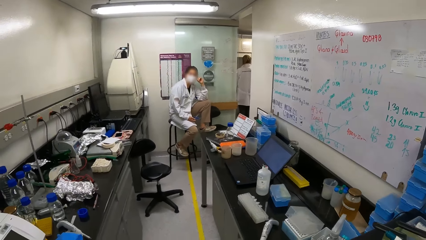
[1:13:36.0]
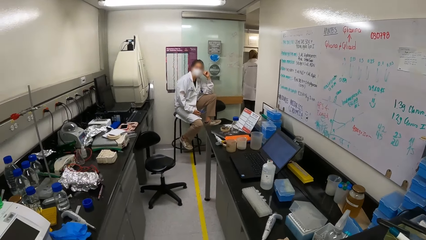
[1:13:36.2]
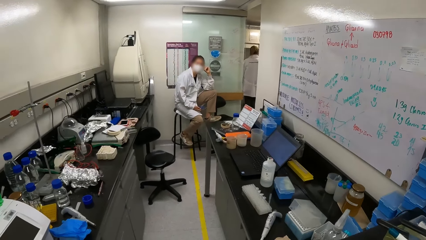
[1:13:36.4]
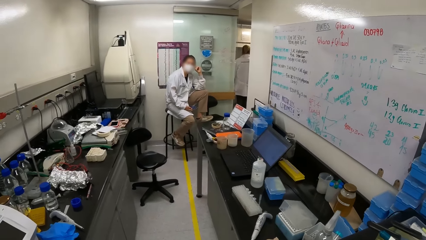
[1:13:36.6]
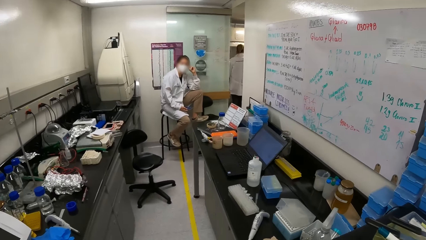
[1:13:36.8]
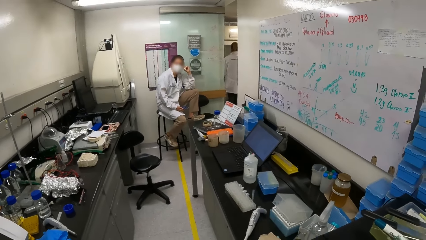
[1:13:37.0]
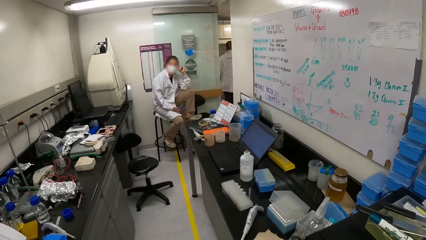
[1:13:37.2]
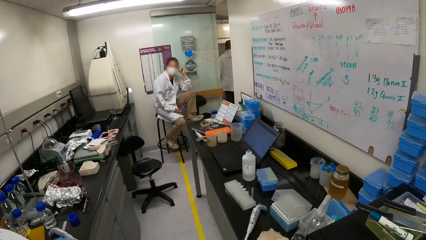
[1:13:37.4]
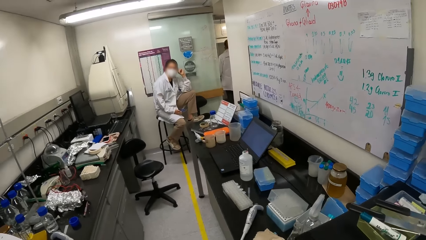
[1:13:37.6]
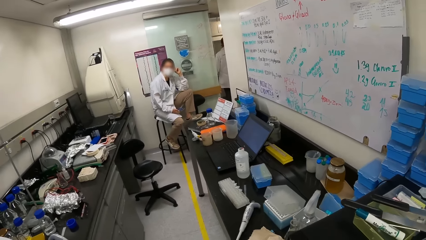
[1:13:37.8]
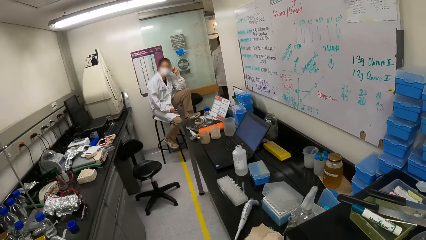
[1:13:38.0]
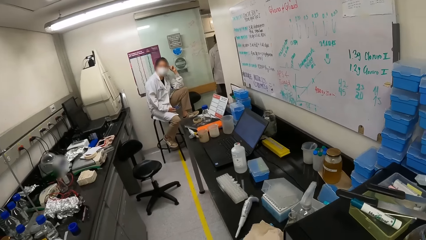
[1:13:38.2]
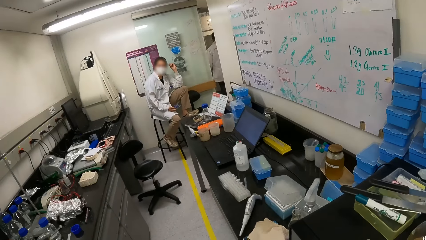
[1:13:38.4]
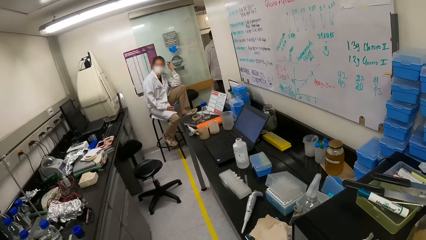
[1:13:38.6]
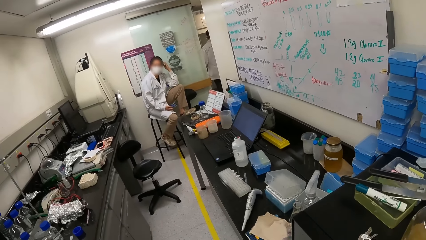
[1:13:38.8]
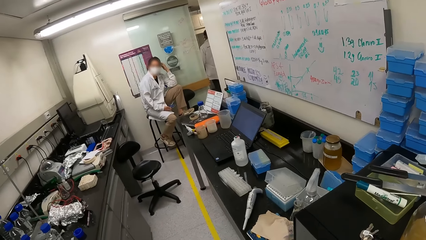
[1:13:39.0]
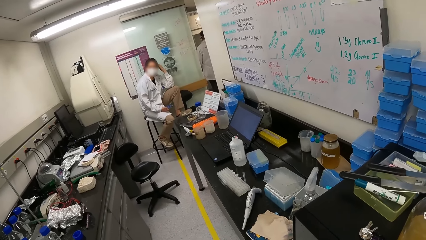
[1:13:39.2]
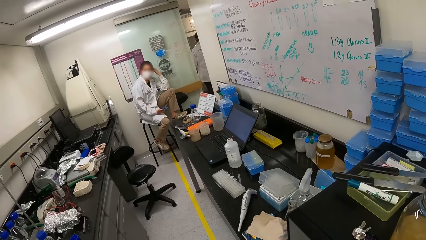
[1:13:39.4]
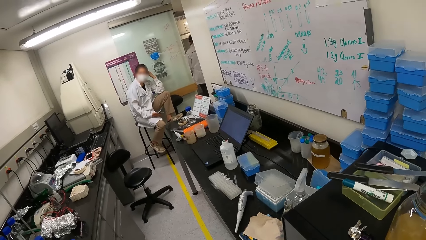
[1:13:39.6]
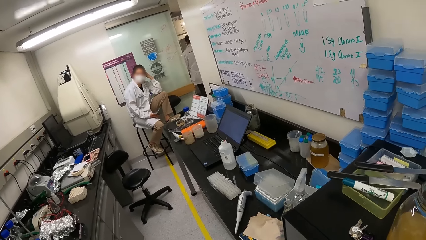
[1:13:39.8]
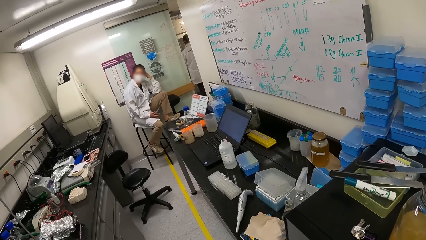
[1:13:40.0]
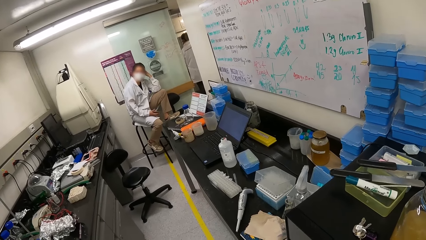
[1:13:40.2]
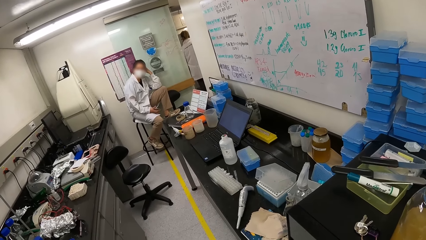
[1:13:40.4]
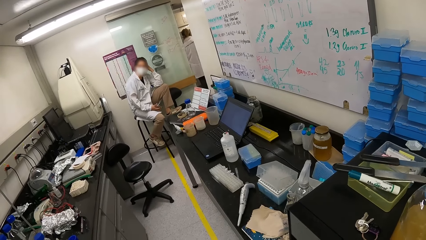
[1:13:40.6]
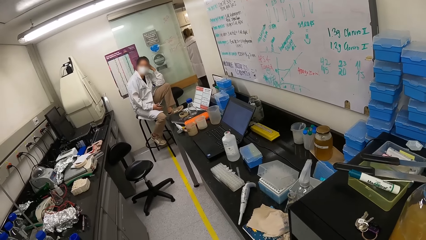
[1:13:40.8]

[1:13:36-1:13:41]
The camera wearer interacts with the woman.

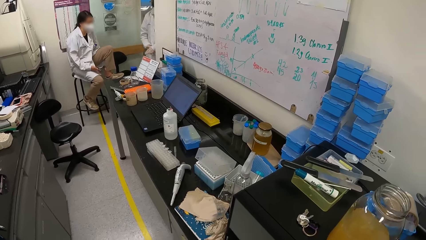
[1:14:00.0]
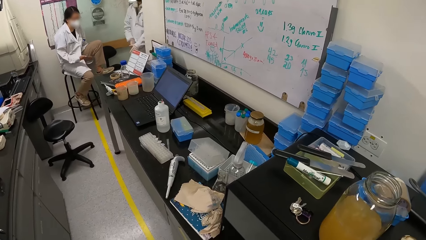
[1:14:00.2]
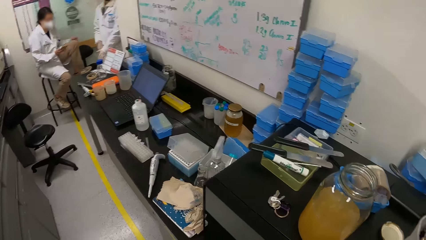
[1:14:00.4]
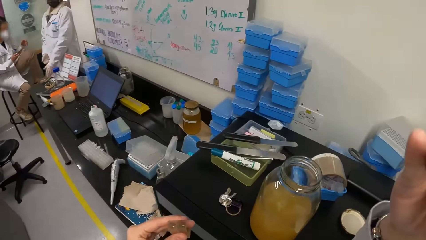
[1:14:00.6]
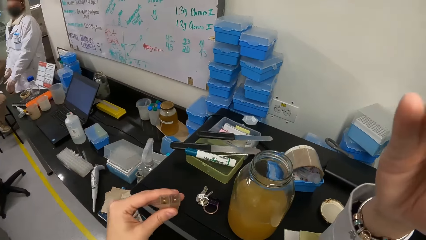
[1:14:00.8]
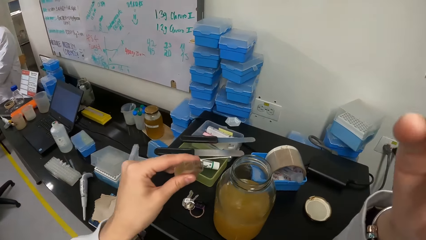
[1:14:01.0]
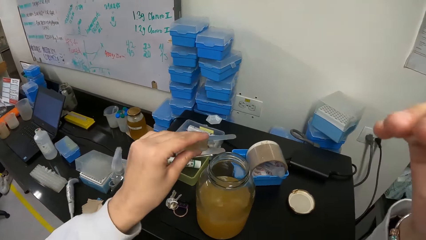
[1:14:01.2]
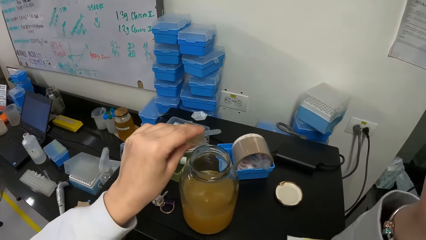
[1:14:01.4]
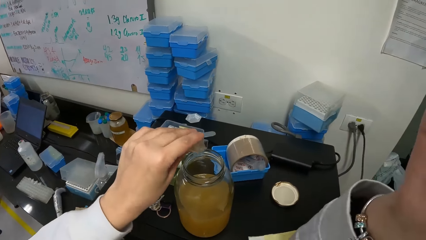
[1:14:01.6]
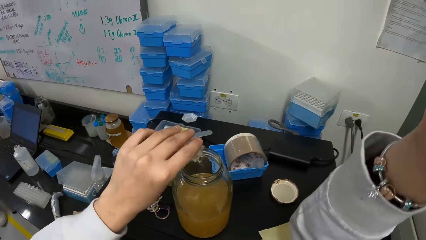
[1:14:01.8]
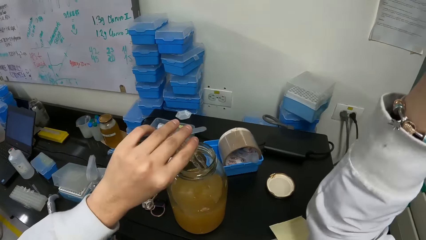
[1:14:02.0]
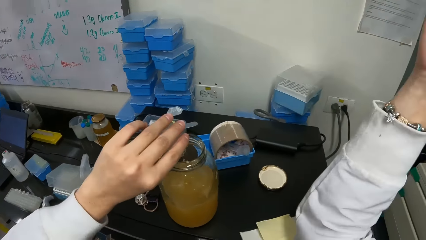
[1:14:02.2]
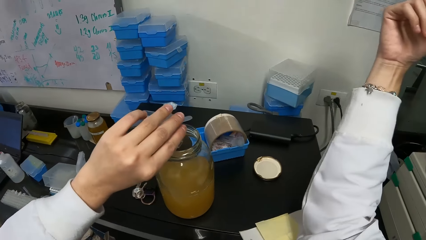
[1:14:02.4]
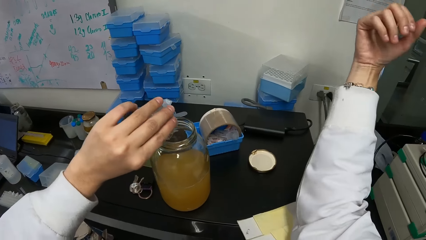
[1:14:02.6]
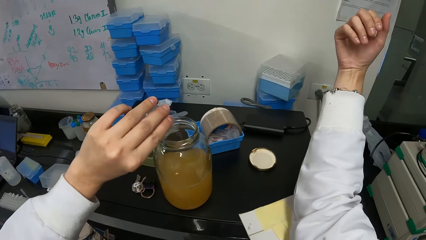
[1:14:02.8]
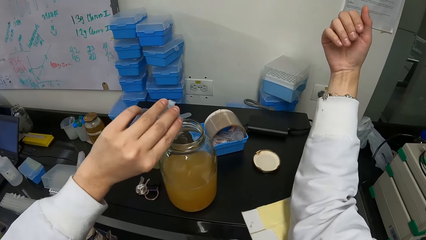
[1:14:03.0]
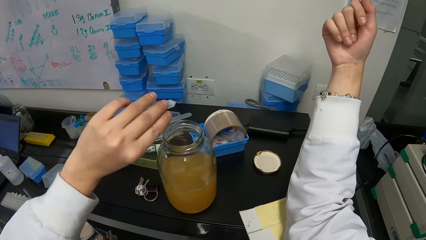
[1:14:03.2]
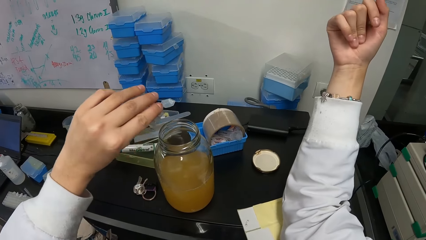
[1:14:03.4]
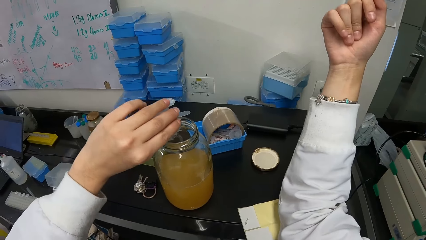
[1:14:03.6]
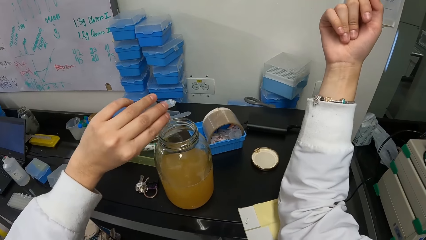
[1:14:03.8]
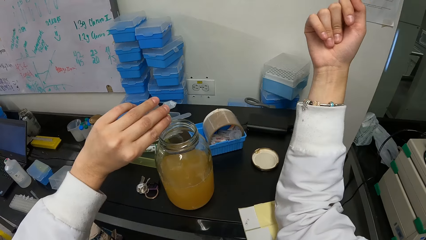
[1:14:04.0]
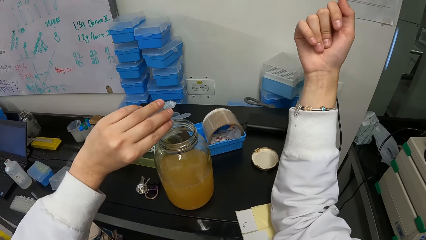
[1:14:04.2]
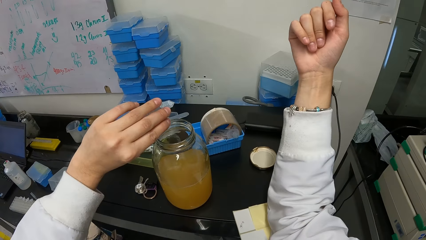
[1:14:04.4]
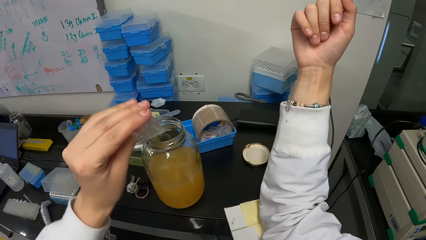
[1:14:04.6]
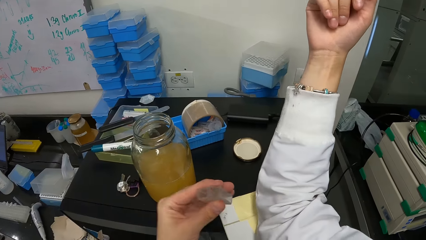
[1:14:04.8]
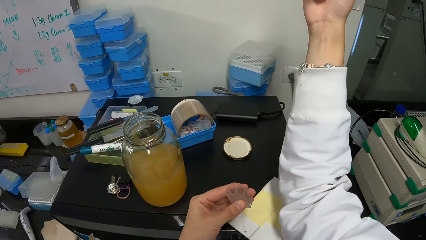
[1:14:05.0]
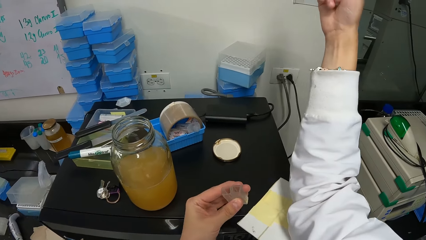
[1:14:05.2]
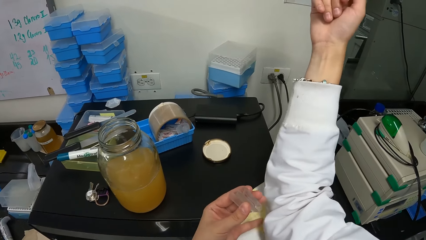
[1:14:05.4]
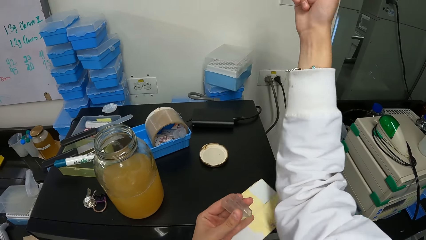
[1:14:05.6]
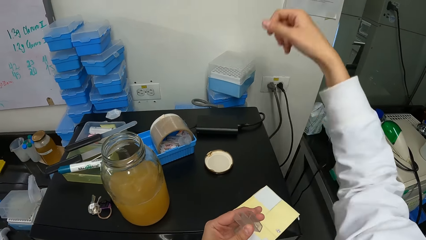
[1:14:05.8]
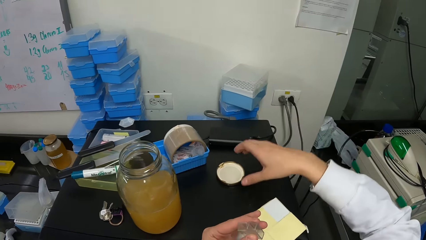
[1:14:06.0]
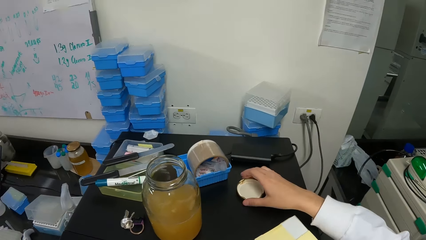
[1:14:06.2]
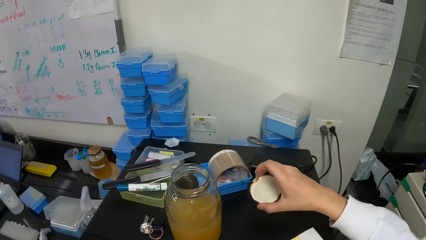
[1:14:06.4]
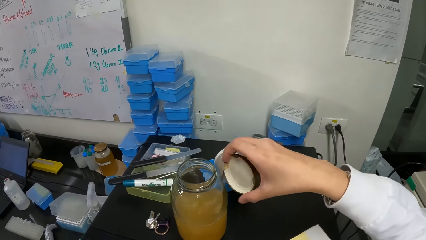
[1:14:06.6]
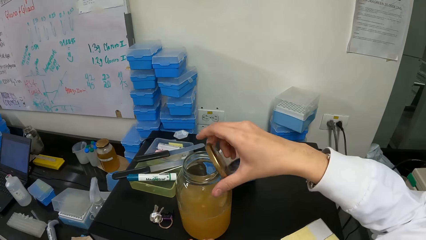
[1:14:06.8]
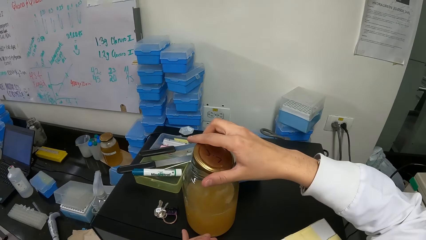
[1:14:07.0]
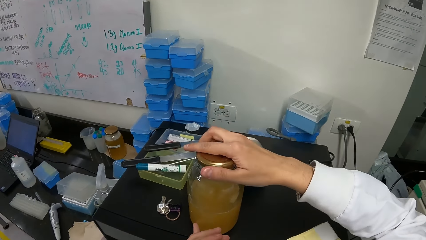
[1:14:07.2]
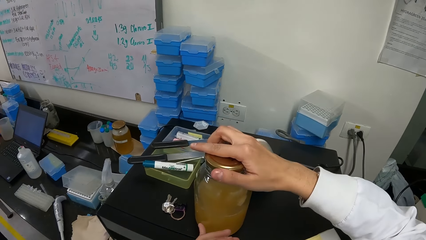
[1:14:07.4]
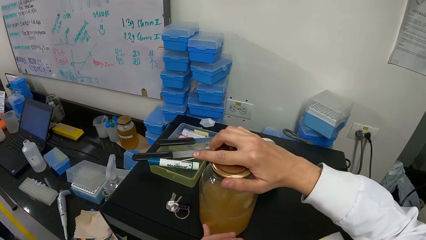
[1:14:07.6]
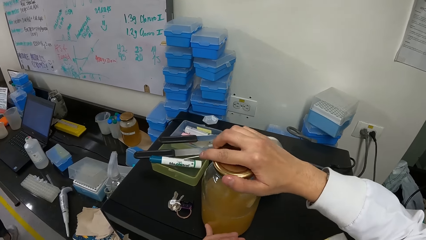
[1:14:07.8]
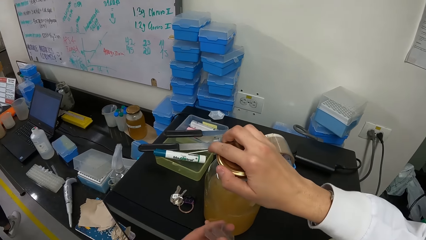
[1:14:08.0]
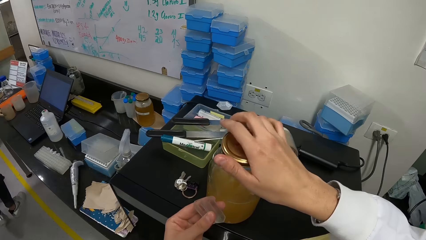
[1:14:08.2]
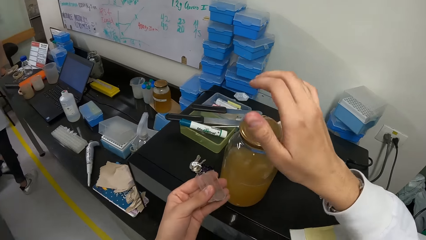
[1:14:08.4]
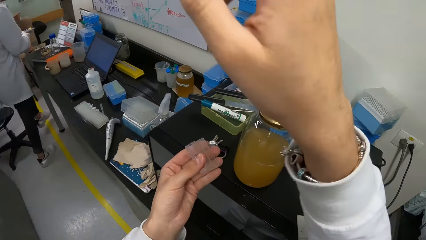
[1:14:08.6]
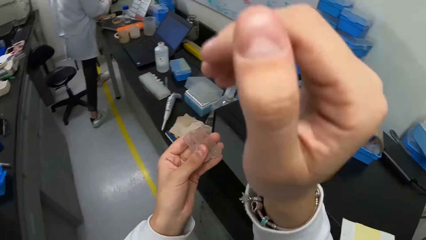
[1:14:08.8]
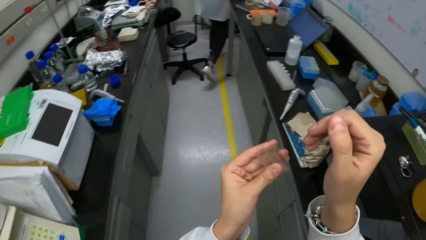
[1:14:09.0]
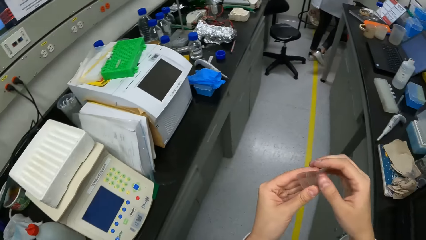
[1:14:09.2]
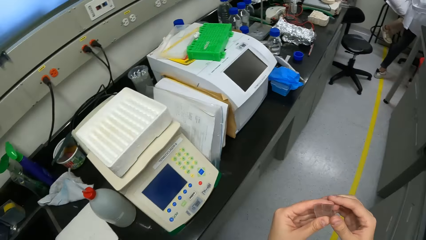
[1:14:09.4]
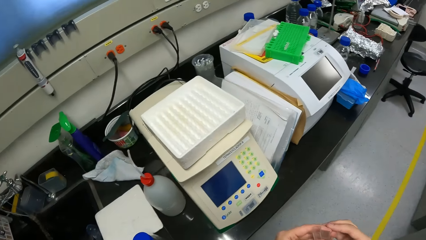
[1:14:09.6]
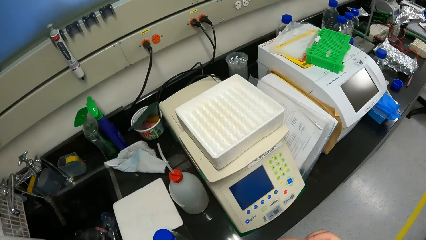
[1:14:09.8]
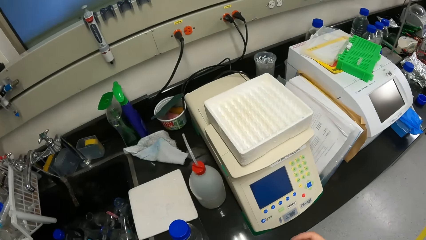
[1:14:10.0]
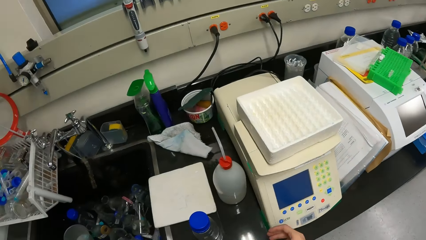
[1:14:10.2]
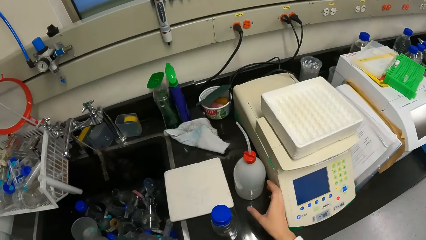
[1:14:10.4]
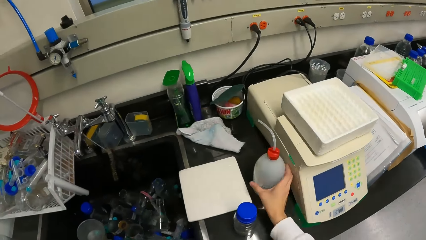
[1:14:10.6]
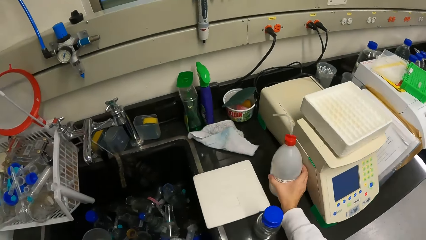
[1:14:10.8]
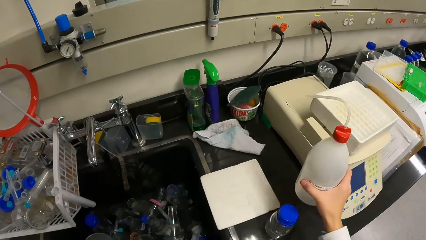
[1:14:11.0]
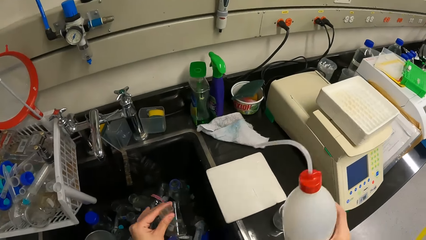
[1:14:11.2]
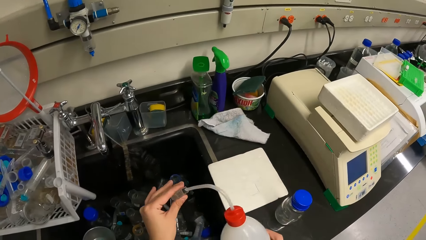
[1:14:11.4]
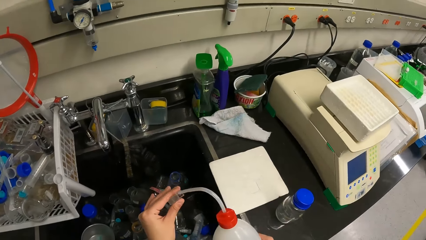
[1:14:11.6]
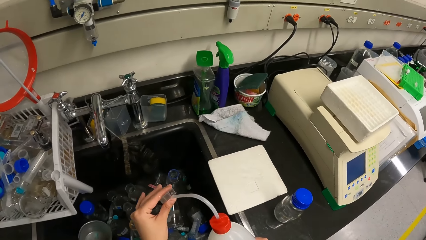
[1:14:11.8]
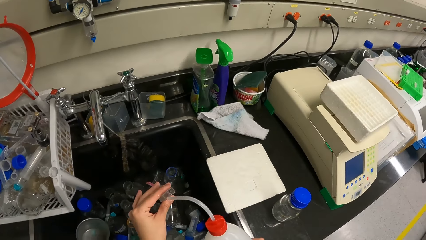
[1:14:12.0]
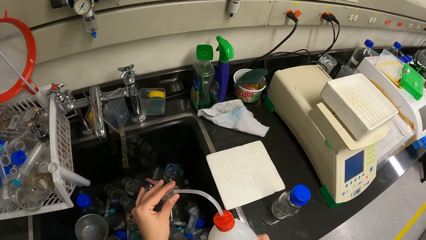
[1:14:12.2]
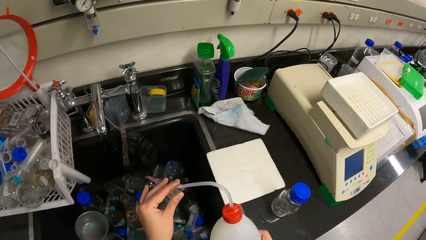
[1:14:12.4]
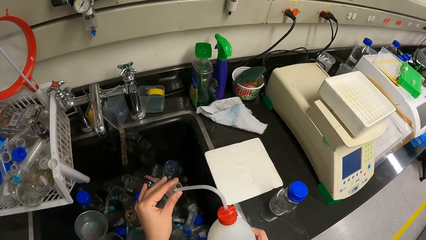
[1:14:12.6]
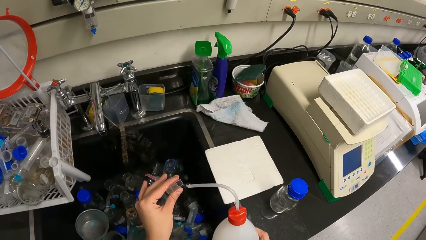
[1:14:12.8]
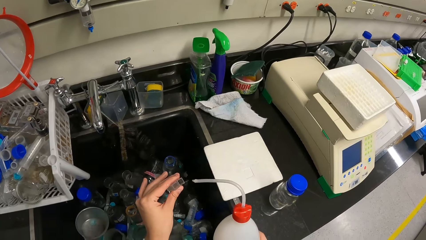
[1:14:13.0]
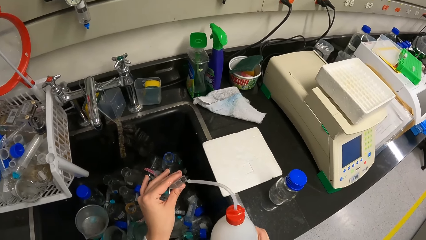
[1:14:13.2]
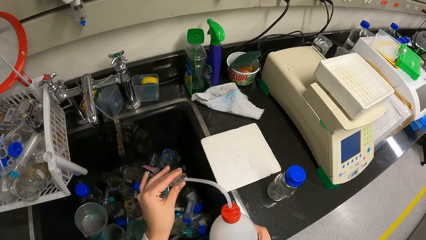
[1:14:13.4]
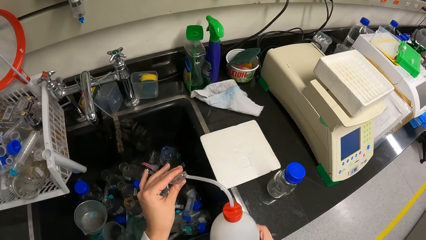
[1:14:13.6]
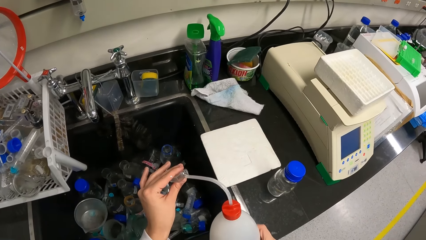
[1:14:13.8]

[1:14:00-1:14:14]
The camera wearer fixes something. They pour liquid inside the jar. They remove paper. They pick up the lid from the table. They close the jar with the lid. They look around the laboratory. They turn around. They pick up the liquid container. They put the liquid inside the test tubes.
